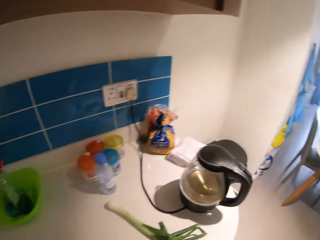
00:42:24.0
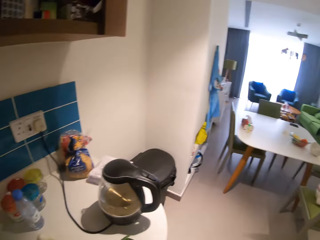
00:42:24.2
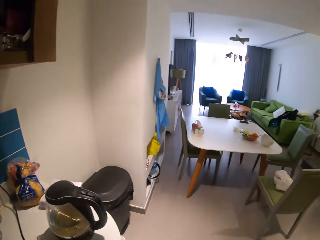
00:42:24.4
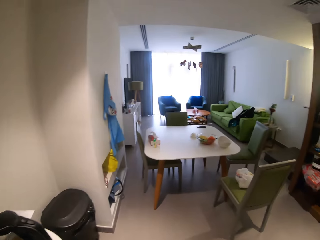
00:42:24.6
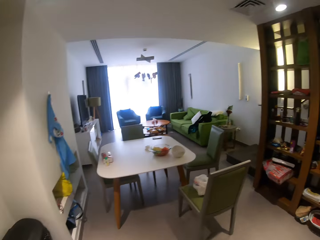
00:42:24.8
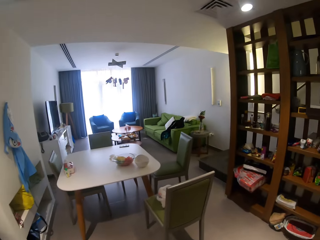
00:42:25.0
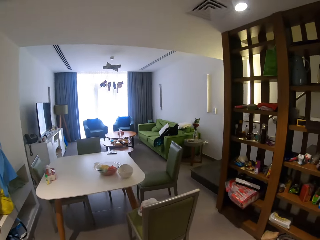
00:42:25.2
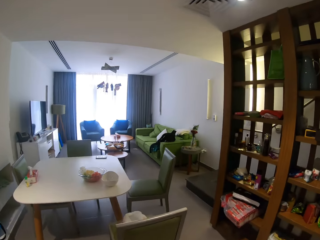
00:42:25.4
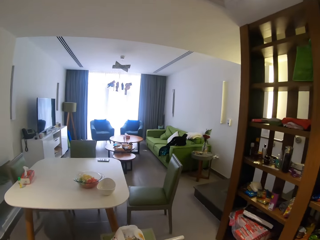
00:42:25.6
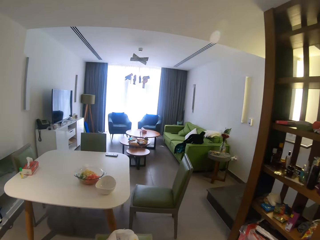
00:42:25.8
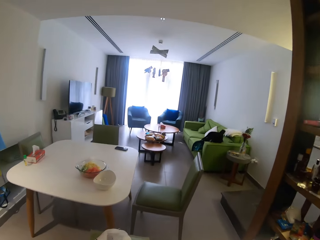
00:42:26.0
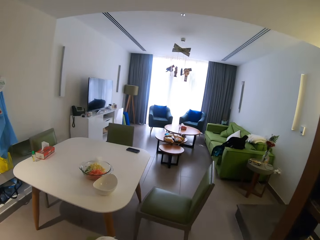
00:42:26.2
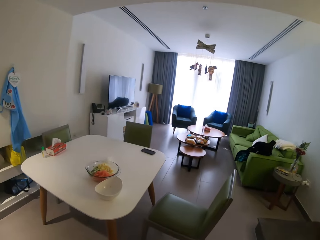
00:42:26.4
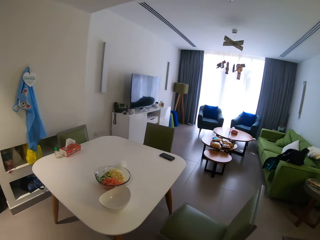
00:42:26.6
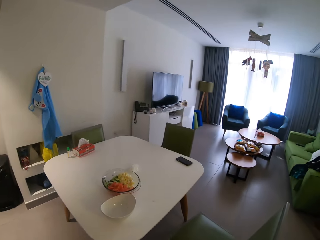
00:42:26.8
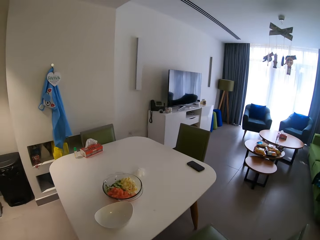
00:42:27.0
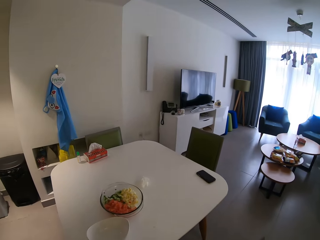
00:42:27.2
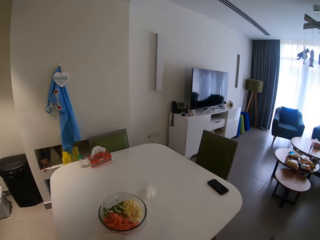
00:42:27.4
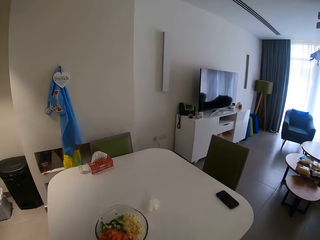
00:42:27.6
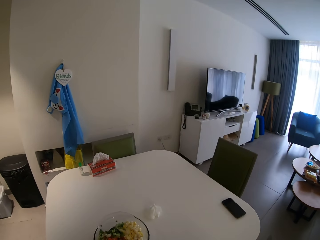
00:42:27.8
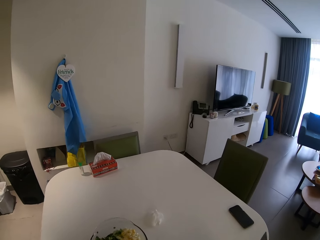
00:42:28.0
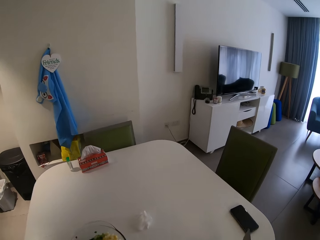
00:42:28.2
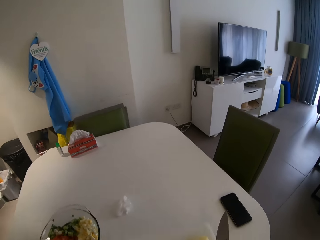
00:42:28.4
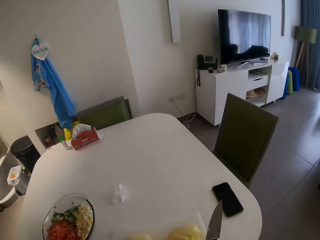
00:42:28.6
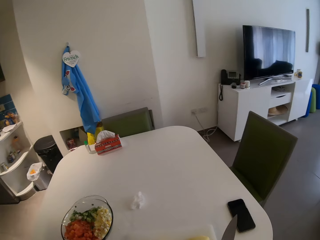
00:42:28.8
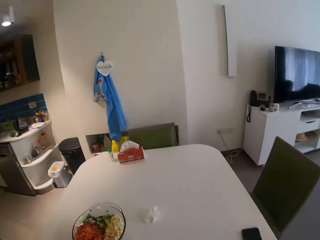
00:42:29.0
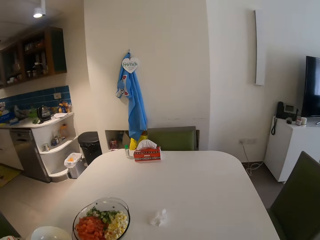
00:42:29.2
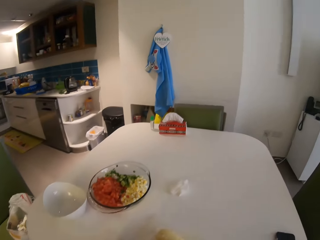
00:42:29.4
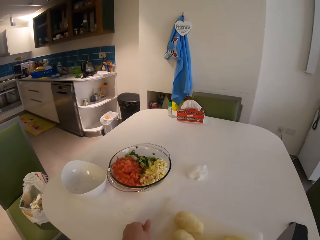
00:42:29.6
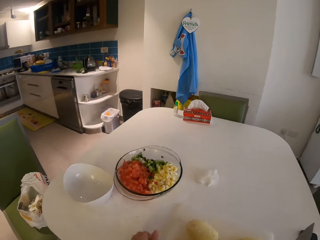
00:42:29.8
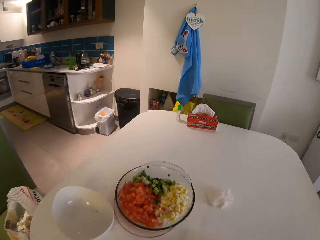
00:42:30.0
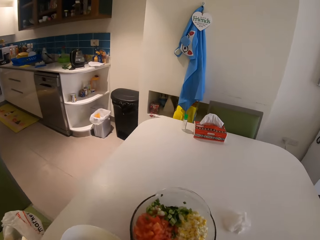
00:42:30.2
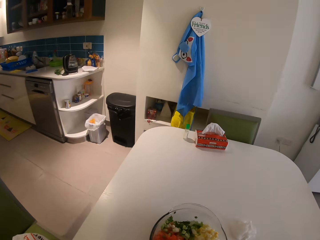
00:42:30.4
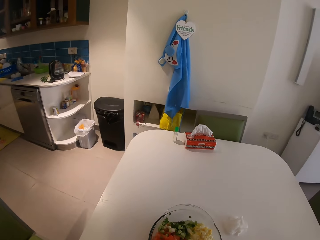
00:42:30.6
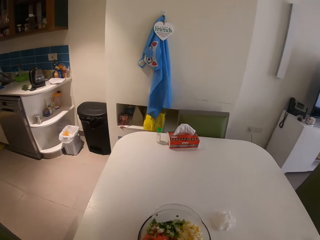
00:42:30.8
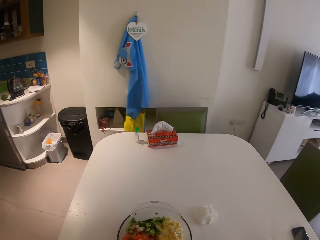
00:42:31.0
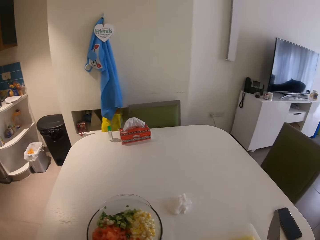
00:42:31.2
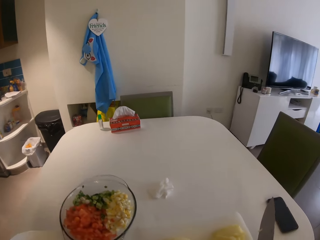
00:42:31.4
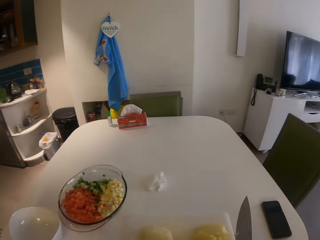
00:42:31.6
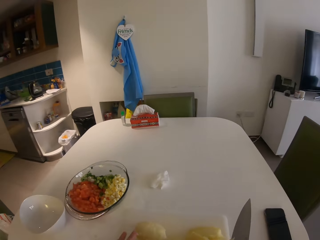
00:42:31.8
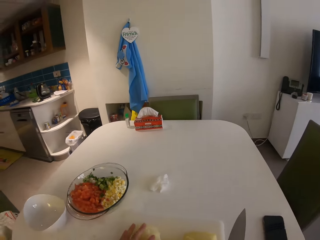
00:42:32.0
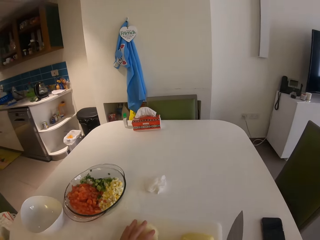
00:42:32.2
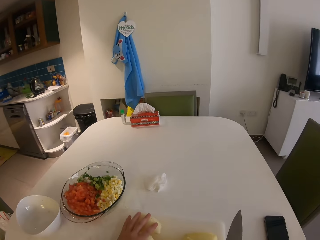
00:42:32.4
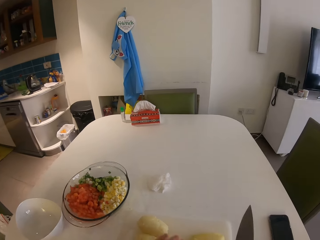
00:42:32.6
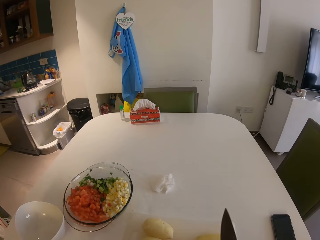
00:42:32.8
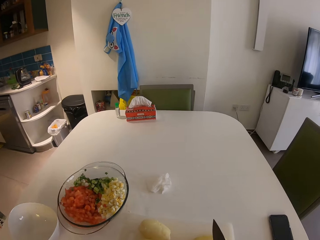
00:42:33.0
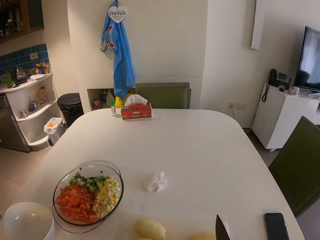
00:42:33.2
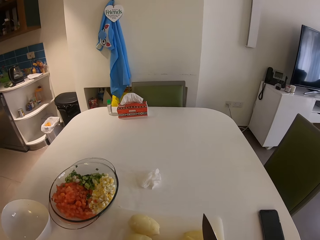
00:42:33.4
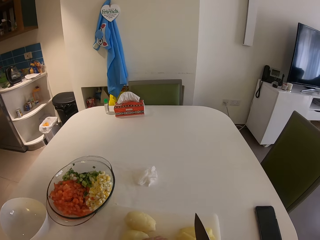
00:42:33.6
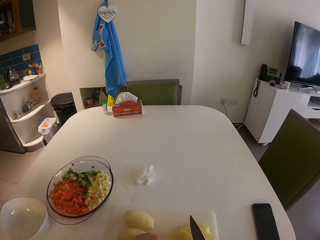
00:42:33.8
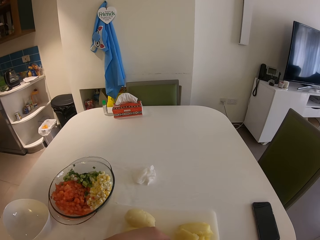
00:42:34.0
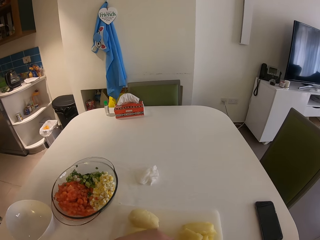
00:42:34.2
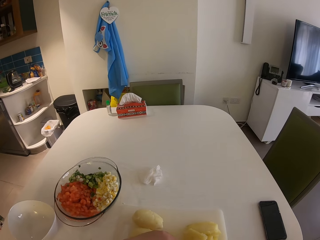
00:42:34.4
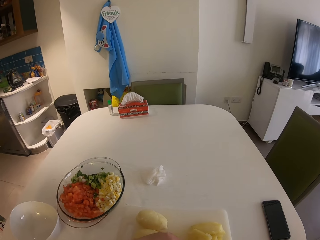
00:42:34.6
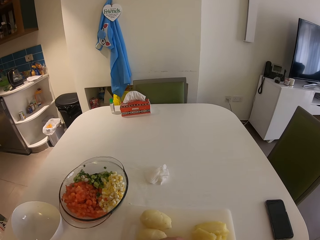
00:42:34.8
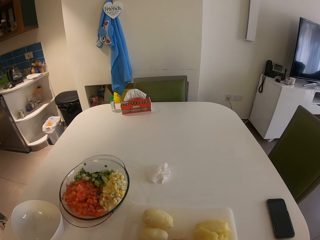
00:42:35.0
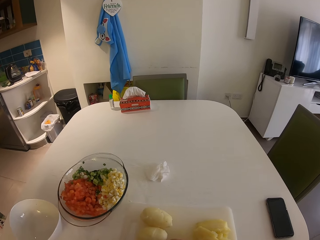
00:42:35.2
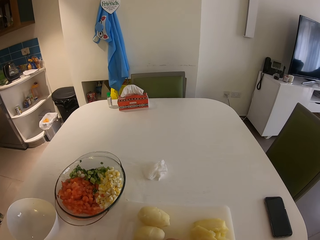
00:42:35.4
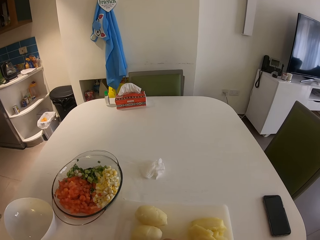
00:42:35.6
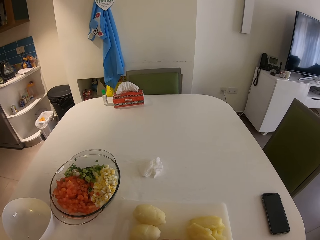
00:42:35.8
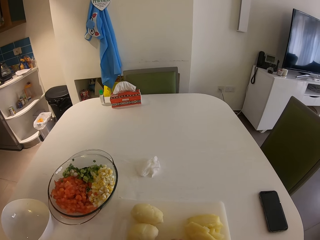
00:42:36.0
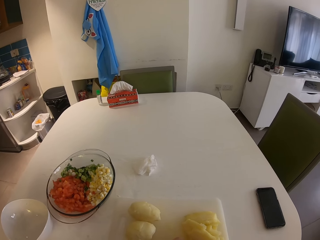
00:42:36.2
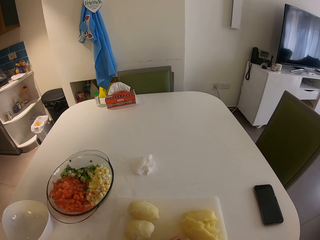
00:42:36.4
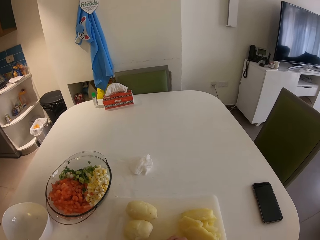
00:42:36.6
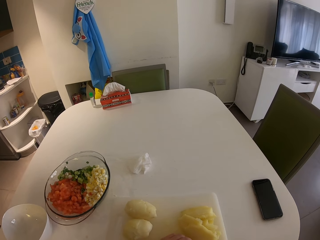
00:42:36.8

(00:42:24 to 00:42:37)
The camera wearer moves towards the dining table. She drops the chopping board on the table with both hands. She sits on a chair. She pushes the potatoes. She cuts a potato on the chopping board with a knife in her right hand.

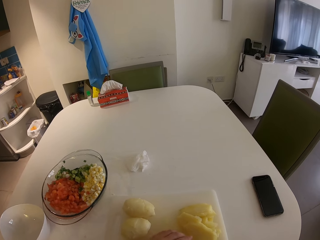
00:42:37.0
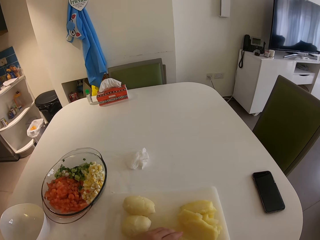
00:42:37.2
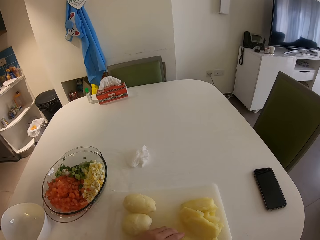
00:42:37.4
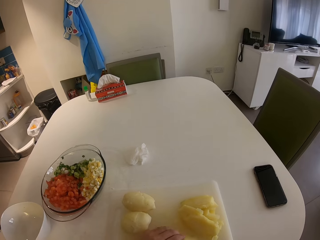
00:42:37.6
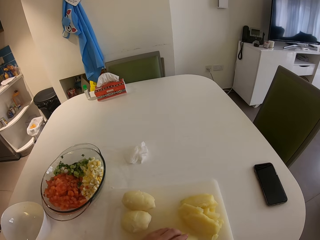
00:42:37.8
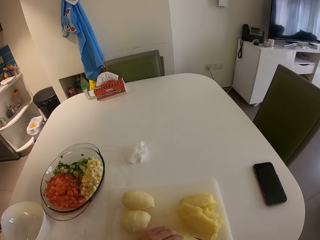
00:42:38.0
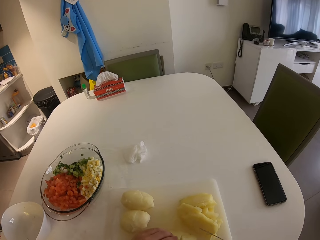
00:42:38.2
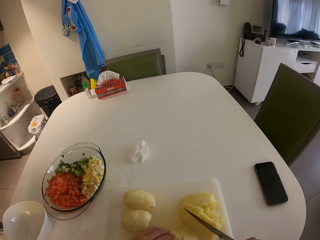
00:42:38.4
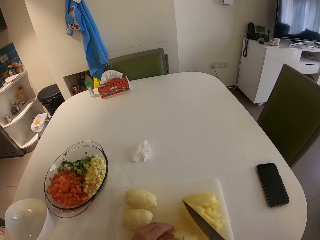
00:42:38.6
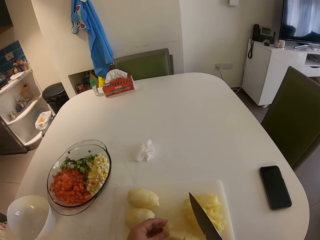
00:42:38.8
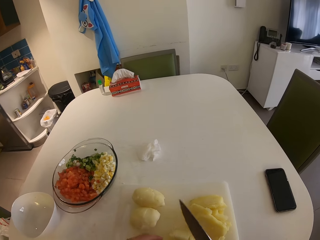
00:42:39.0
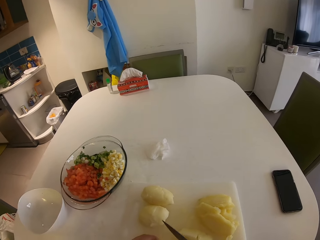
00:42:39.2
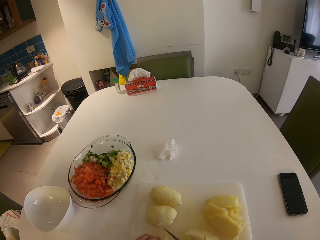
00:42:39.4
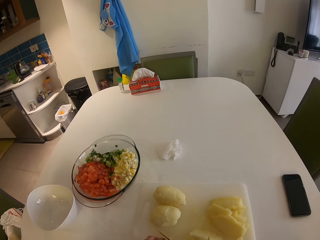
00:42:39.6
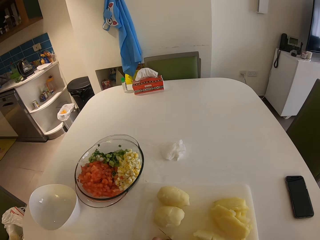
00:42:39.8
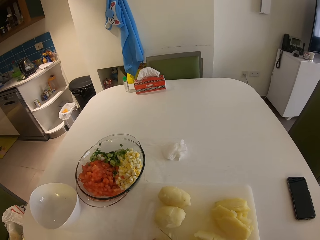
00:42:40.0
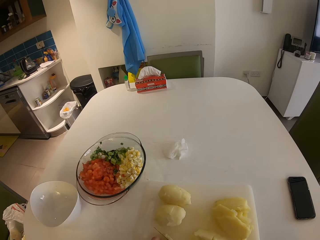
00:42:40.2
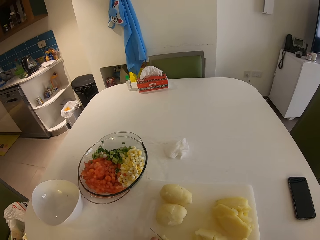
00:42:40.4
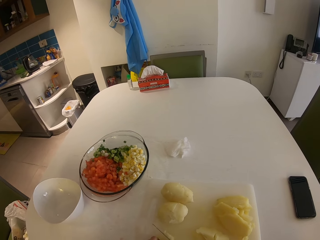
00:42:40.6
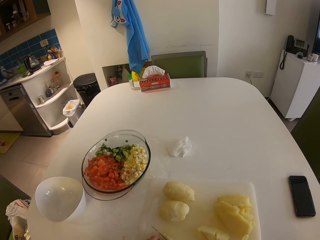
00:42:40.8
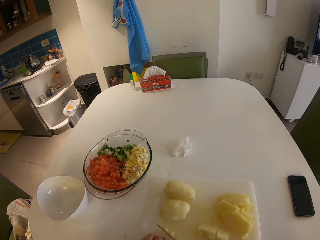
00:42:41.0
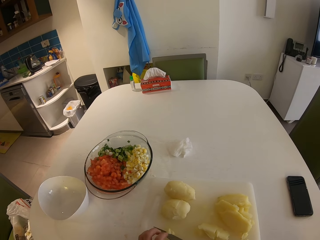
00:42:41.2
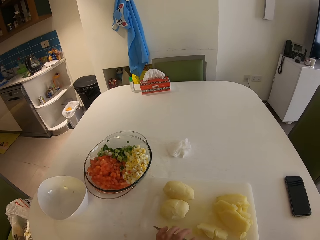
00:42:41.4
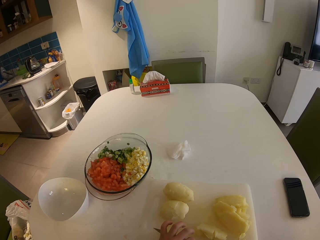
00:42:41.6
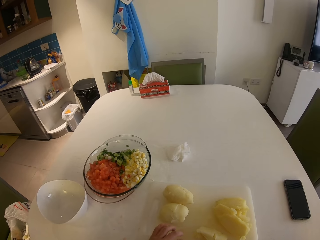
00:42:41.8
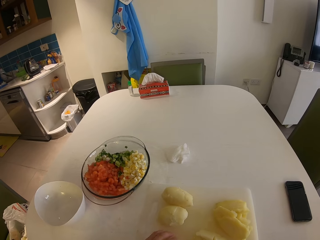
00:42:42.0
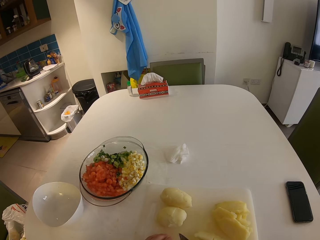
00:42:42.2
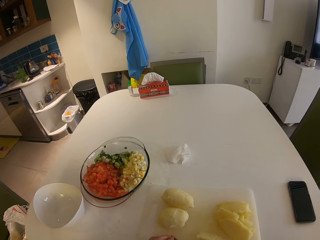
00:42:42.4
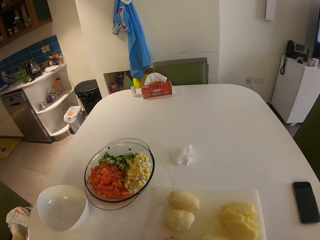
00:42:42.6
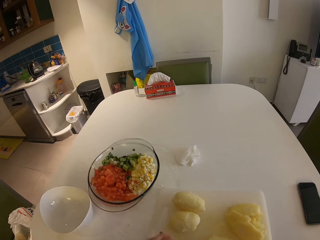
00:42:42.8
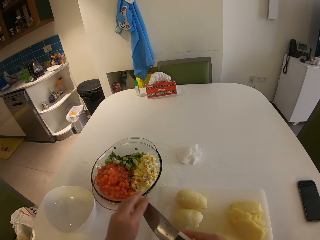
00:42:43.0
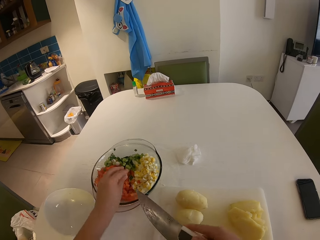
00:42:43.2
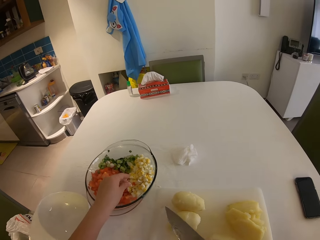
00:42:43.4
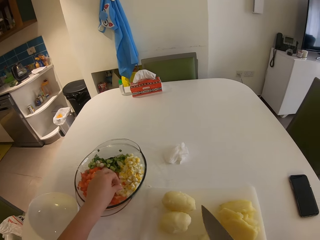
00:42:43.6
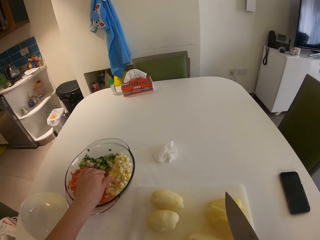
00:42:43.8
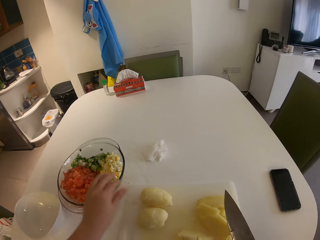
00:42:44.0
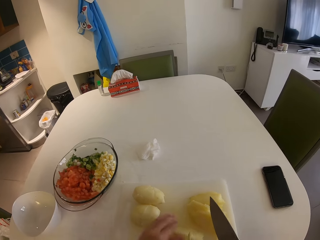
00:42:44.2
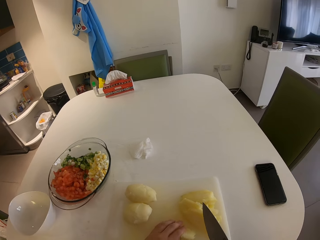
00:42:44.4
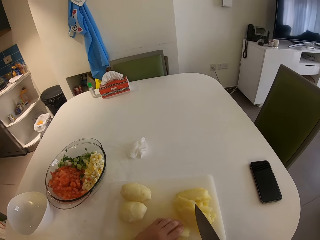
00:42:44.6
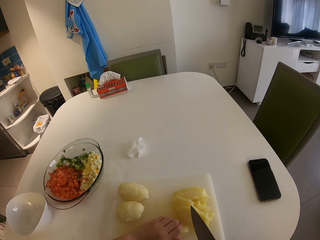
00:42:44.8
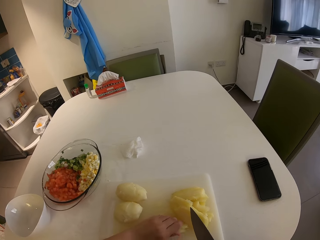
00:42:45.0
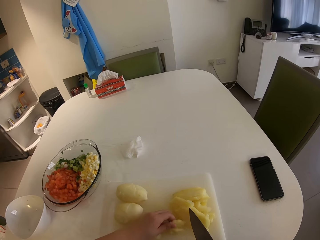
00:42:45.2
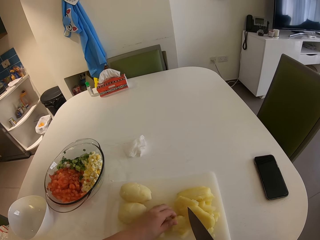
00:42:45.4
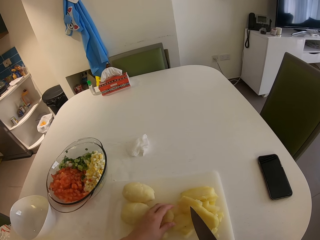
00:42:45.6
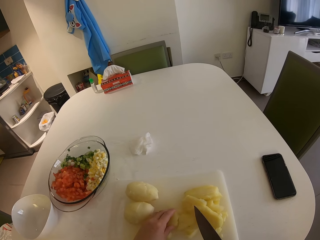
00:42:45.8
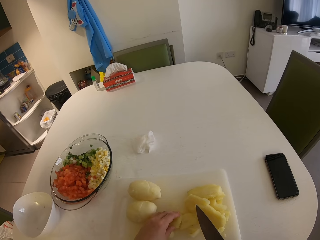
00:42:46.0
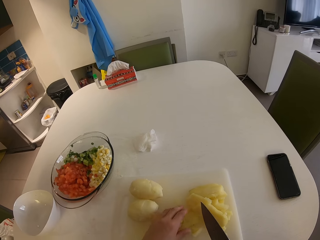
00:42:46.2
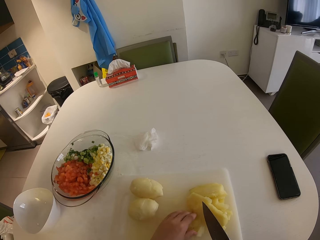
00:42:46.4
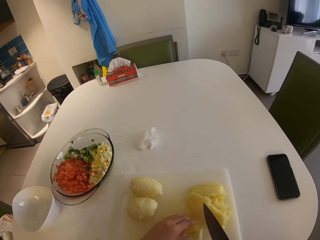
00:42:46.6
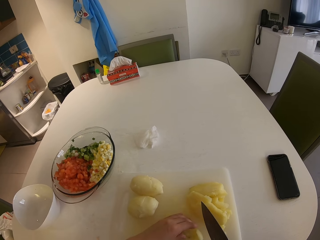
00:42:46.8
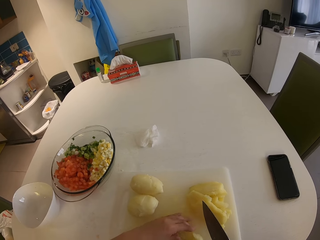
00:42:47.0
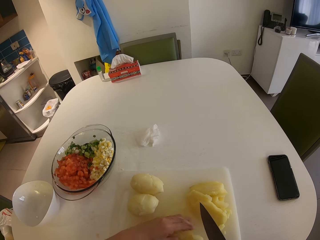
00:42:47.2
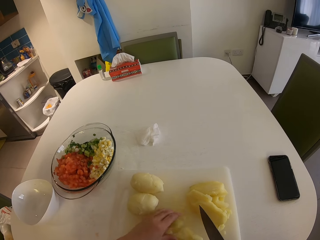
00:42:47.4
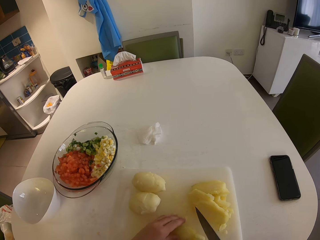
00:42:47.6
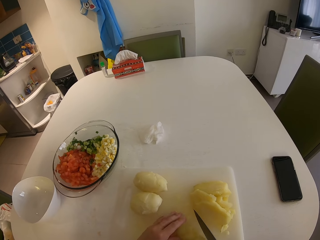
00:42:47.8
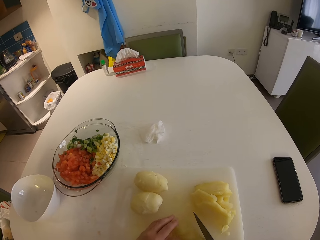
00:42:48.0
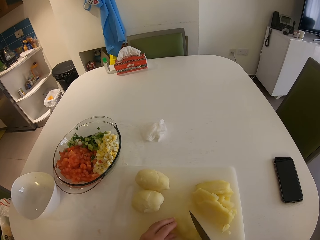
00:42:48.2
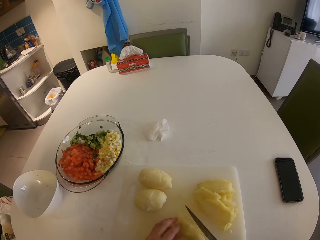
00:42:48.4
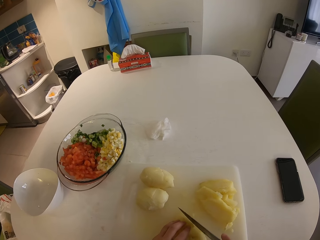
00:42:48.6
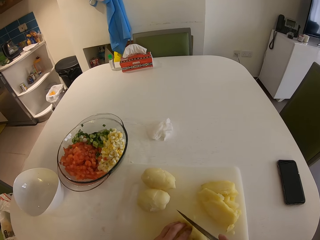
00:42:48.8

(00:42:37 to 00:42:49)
The camera wearer slices potatoes. They put the sliced potatoes in the bowl. They organize the potatoes on the chopping board.
